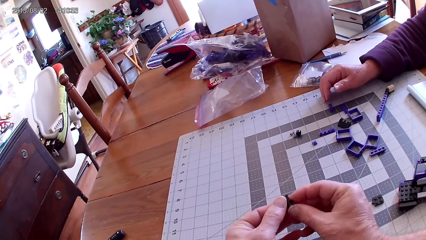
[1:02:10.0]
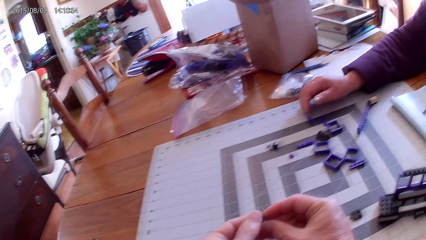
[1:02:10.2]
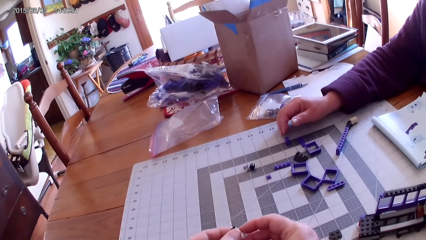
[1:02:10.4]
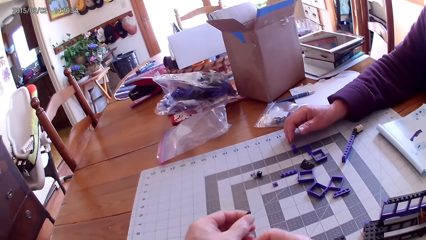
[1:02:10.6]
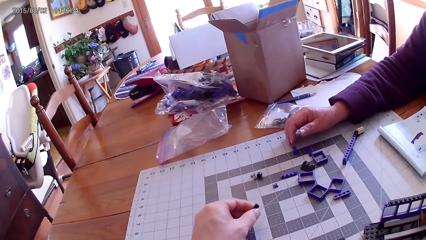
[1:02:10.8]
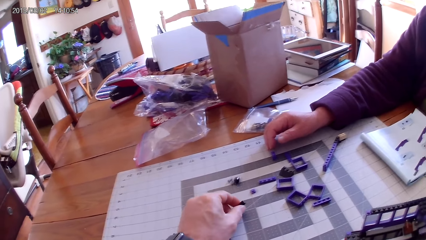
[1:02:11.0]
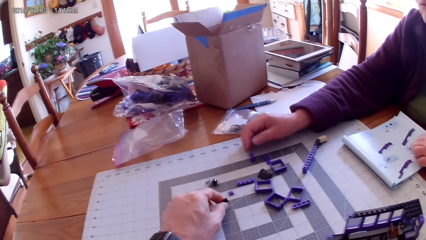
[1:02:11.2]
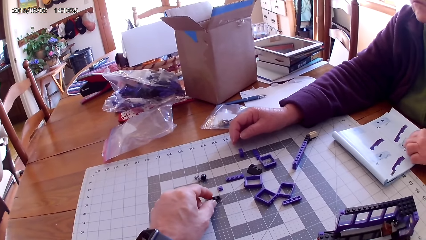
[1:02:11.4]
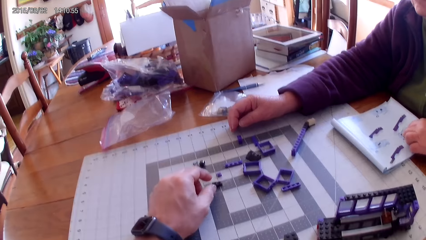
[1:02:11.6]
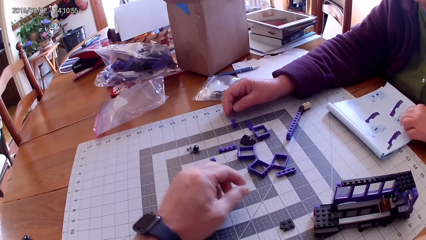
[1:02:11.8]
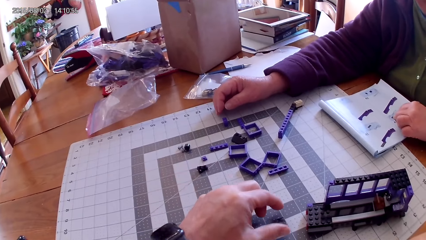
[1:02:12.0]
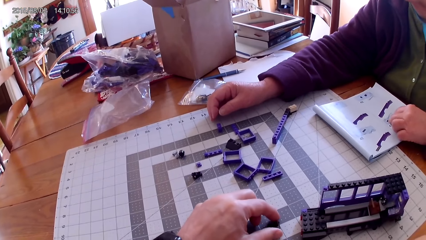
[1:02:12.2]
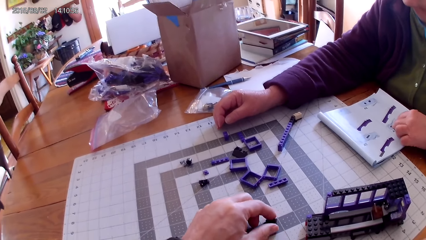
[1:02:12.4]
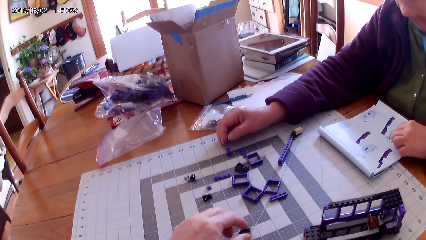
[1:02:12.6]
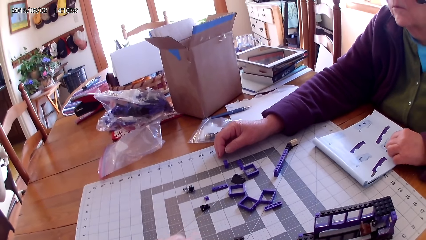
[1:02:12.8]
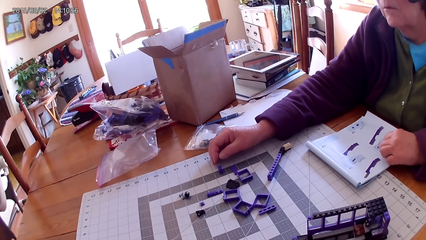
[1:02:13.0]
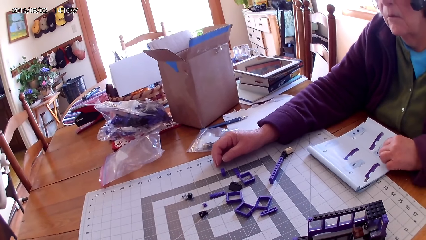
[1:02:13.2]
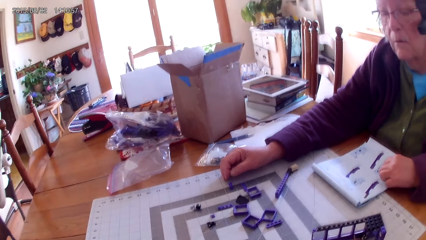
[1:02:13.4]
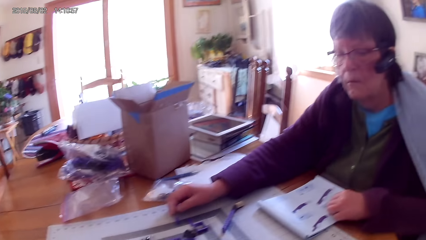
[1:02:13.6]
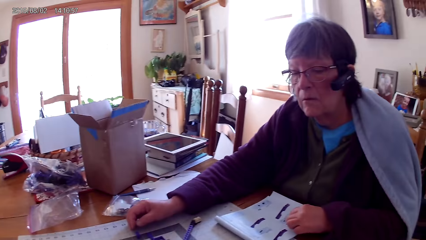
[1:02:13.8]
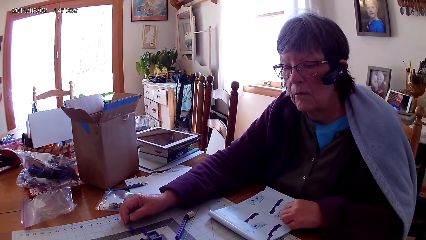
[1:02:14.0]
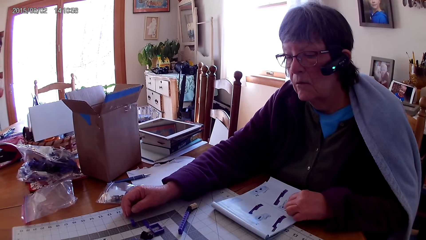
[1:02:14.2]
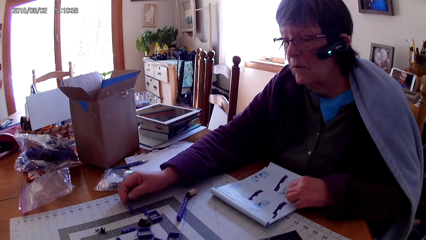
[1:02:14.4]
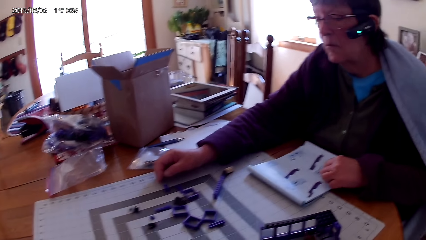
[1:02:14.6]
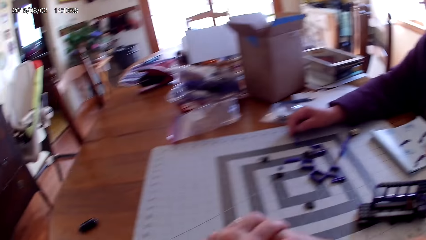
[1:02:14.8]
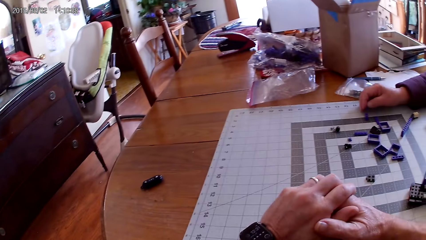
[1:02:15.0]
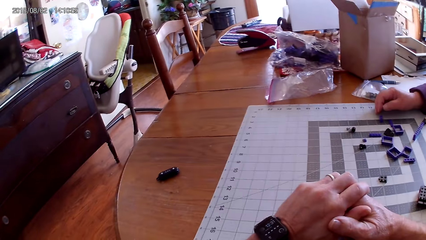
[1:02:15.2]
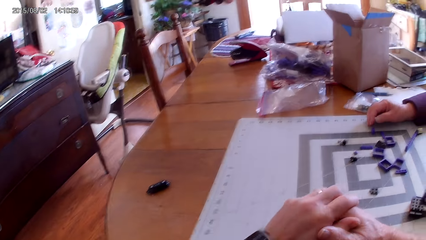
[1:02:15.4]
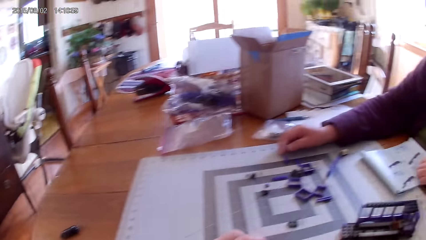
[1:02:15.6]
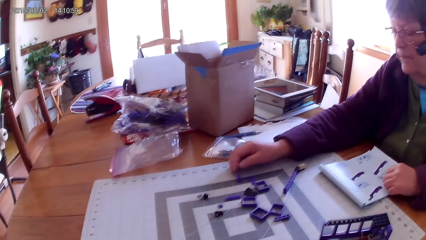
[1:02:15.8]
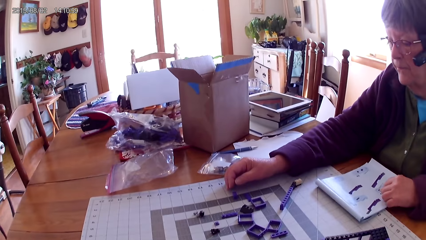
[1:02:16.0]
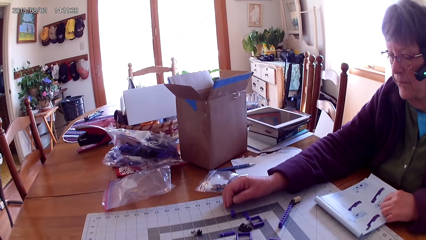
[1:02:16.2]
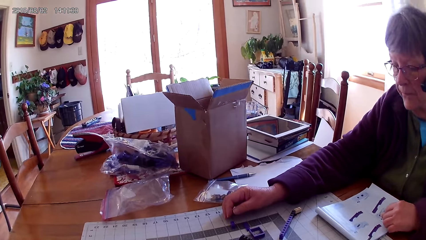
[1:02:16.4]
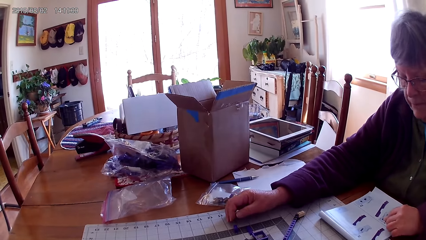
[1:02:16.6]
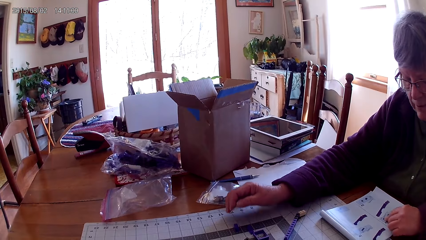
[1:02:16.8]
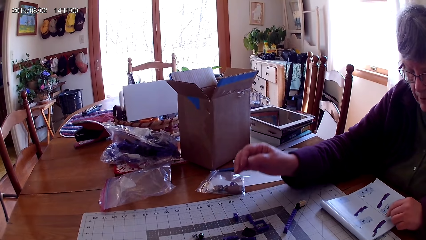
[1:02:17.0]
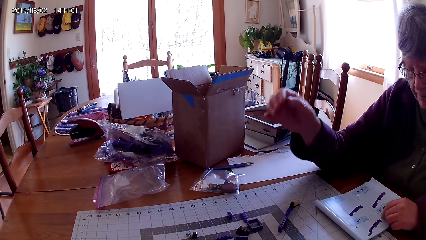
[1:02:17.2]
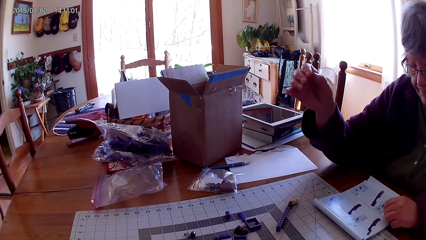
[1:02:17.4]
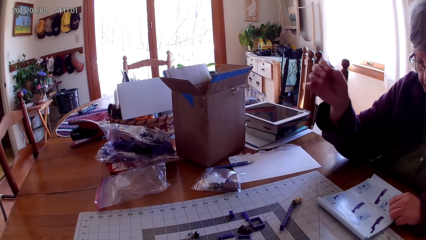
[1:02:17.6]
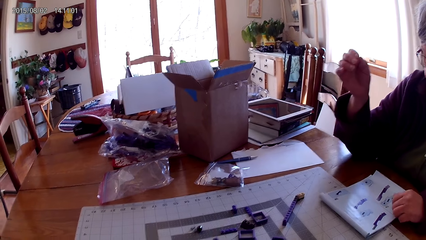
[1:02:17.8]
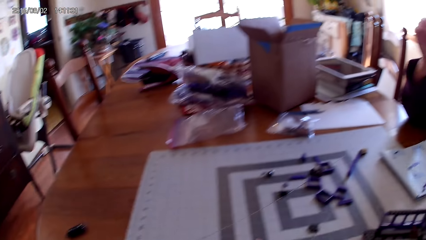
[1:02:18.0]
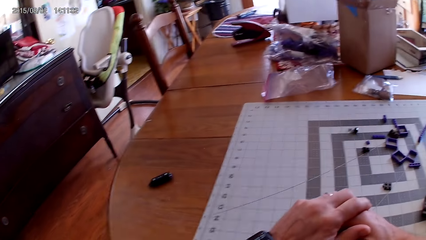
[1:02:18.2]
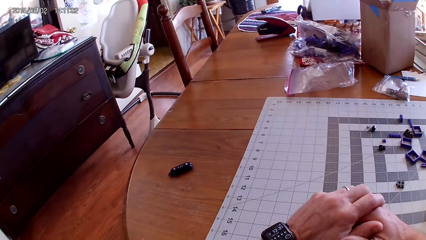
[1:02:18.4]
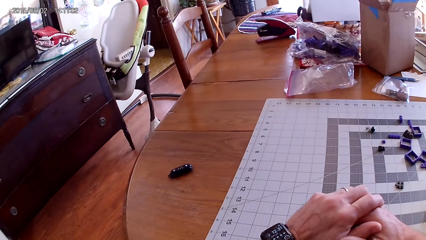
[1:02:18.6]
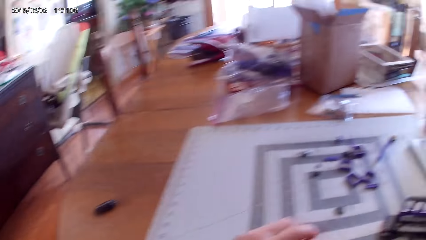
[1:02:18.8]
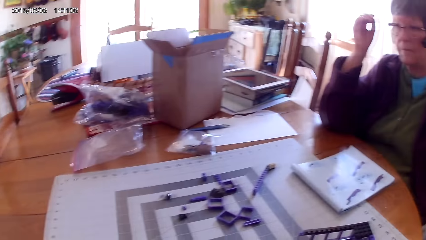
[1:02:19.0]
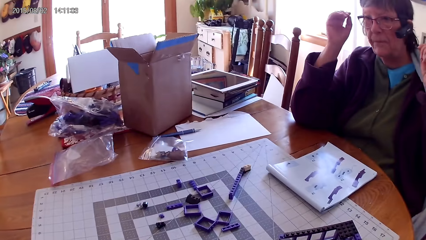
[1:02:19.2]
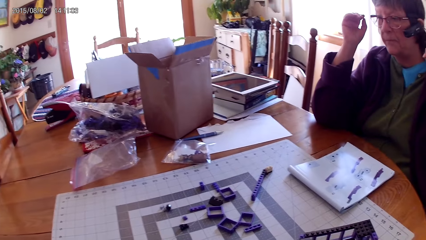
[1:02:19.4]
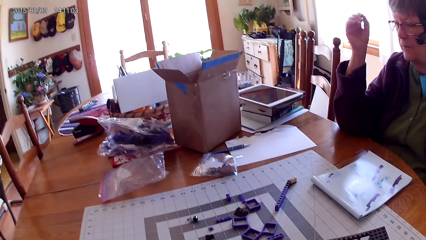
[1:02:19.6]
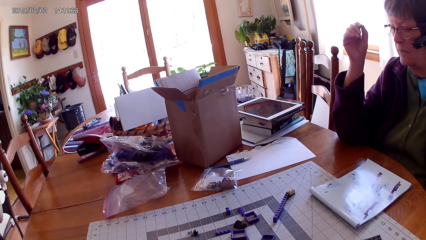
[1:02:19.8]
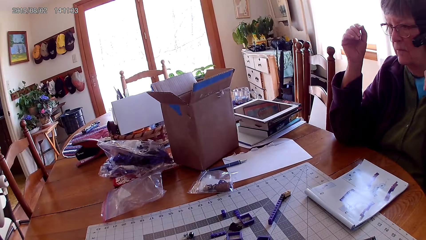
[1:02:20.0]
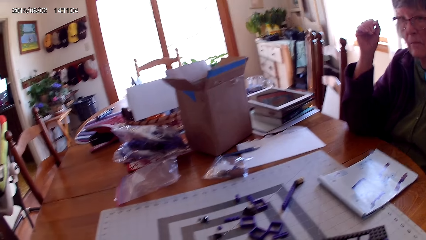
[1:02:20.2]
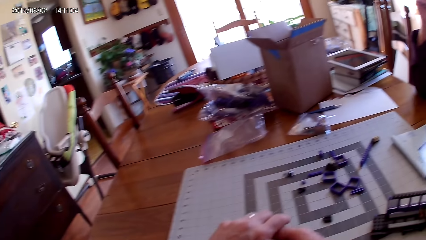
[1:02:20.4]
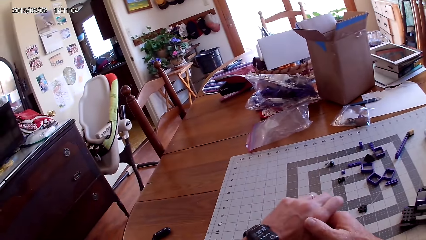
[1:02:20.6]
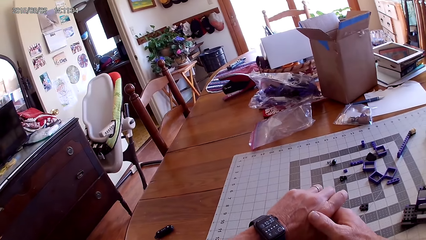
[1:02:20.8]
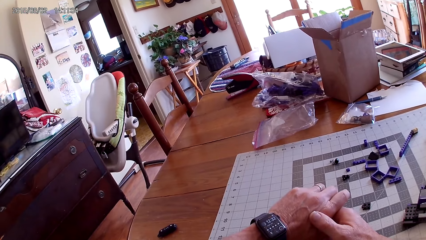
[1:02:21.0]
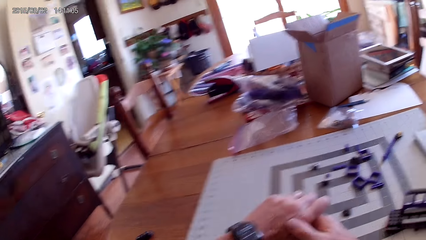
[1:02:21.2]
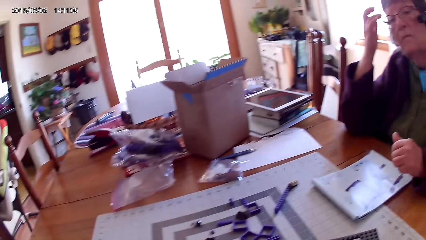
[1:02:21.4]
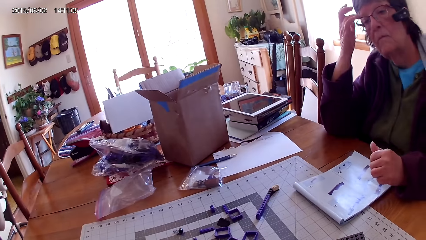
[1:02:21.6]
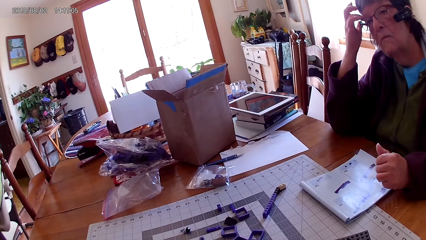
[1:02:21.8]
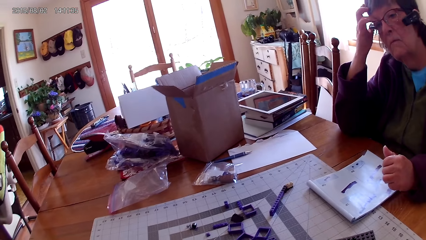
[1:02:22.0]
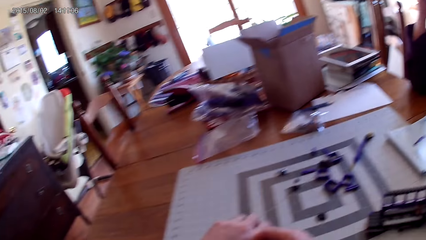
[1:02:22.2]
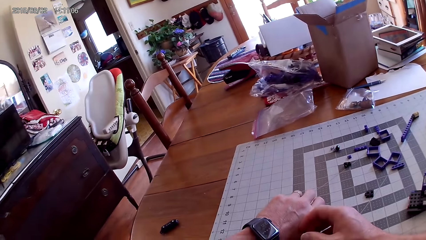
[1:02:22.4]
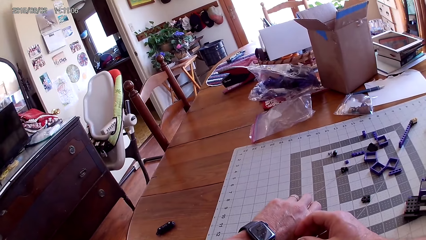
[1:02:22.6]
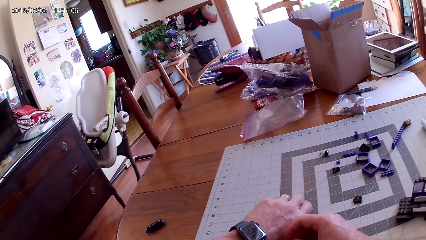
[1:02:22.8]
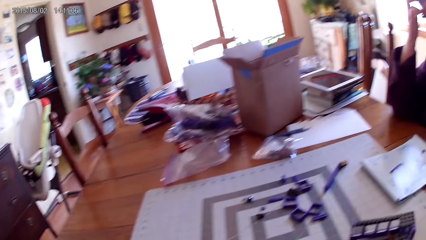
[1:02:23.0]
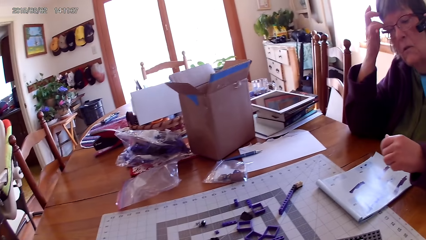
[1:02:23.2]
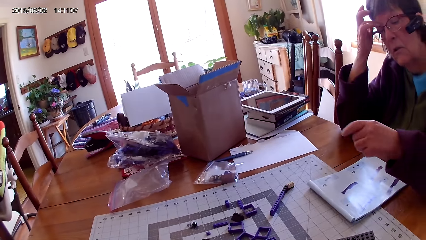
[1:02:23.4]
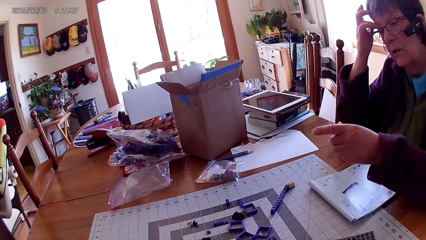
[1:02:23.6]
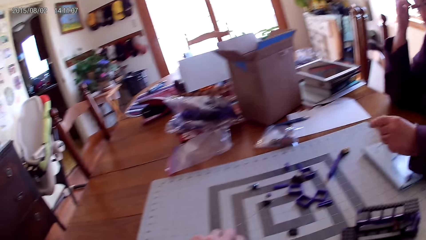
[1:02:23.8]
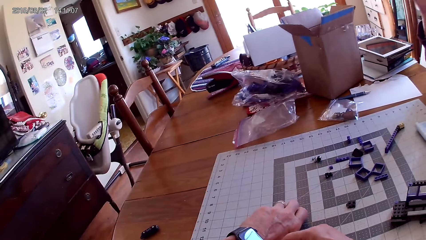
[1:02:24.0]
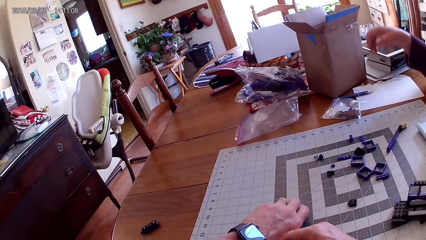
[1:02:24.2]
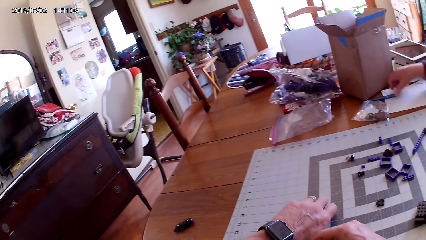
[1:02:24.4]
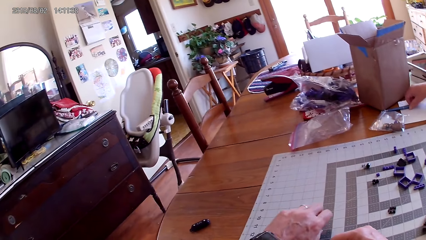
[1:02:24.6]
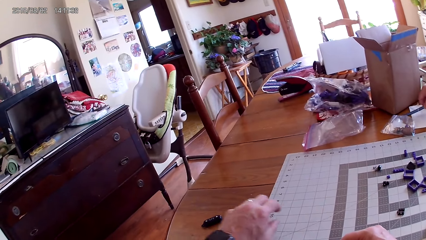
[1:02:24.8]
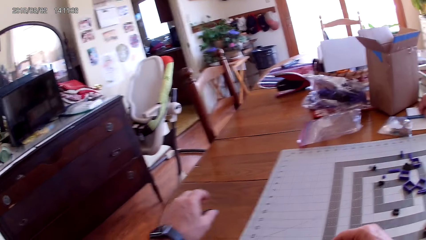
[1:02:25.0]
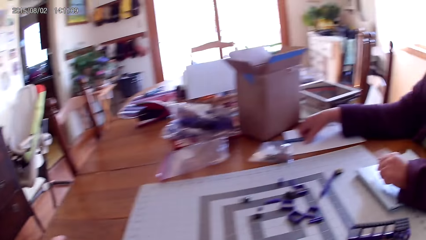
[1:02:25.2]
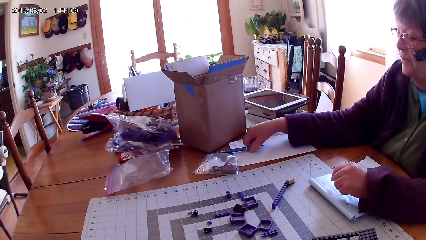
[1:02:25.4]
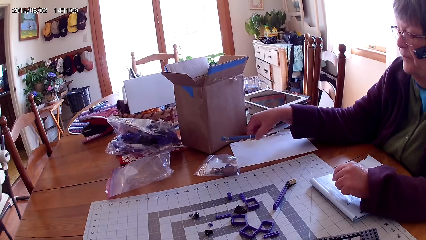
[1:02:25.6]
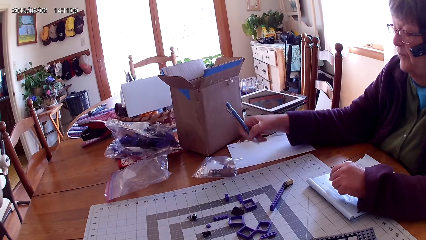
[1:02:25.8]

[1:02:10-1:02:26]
The camera wearer holds the lego piece. He puts the plastic interlocking block on the table. He picks up a plastic interlocking block from the table. He looks around. He holds his hands. The lady reads on the lego book. She rubs the face, lifts her hand, and talks to the camera wearer. She picks up a pen from the table.
